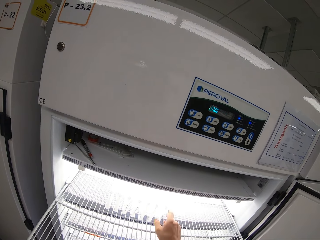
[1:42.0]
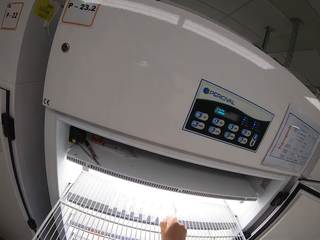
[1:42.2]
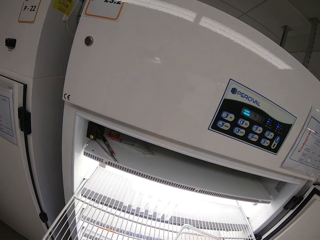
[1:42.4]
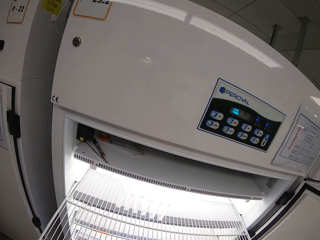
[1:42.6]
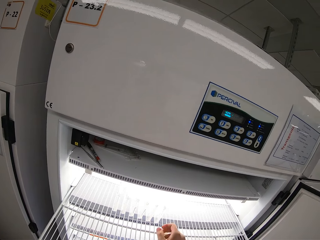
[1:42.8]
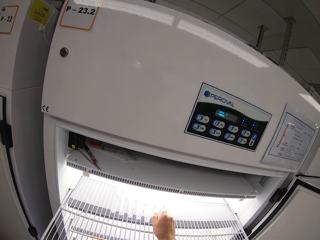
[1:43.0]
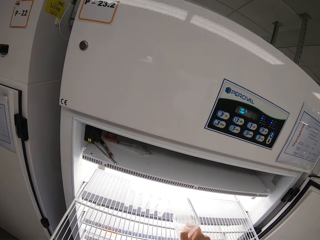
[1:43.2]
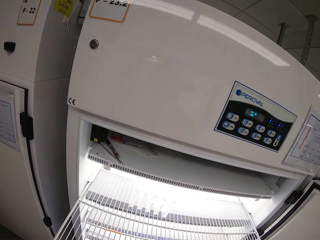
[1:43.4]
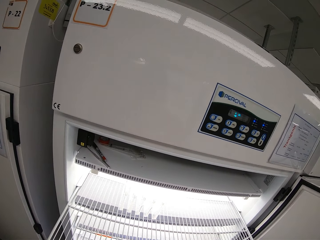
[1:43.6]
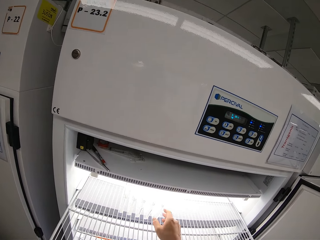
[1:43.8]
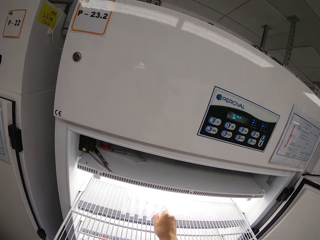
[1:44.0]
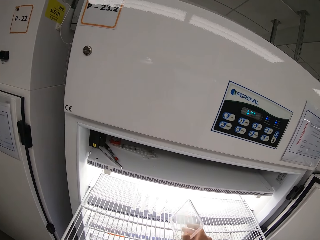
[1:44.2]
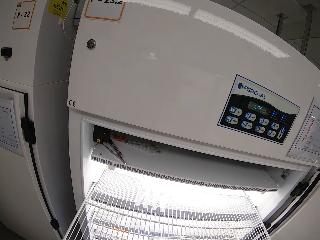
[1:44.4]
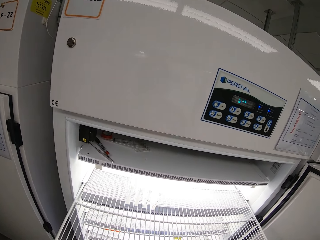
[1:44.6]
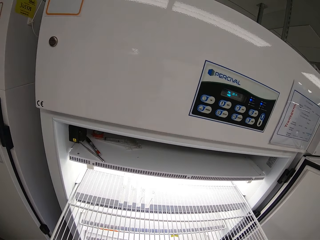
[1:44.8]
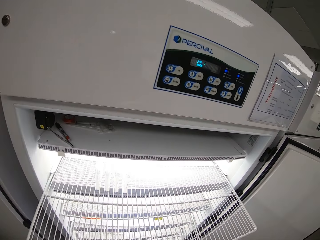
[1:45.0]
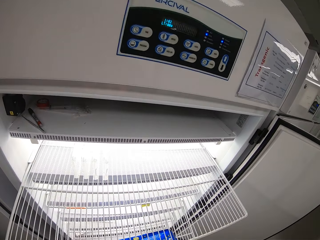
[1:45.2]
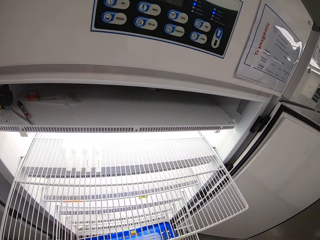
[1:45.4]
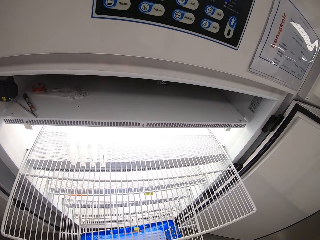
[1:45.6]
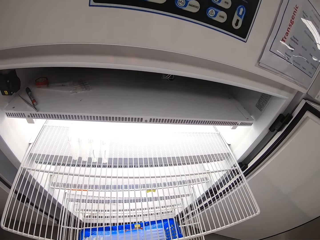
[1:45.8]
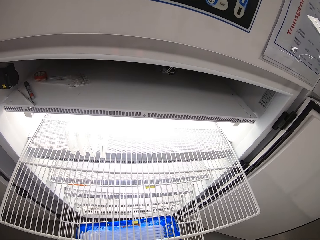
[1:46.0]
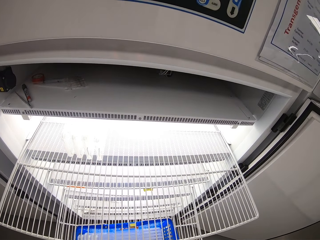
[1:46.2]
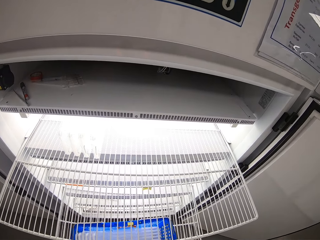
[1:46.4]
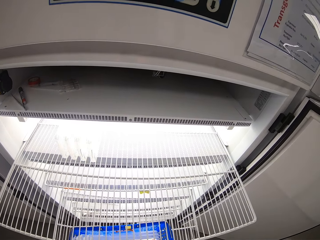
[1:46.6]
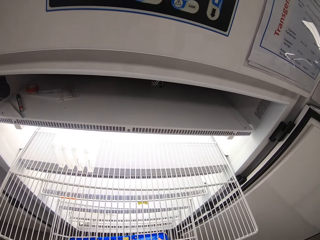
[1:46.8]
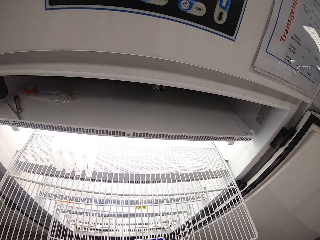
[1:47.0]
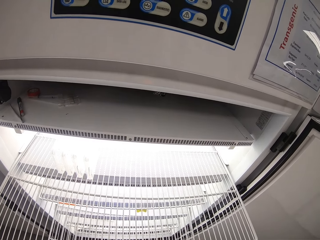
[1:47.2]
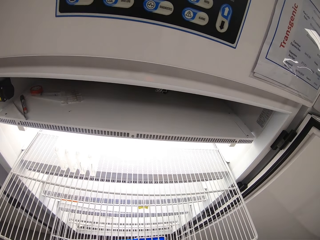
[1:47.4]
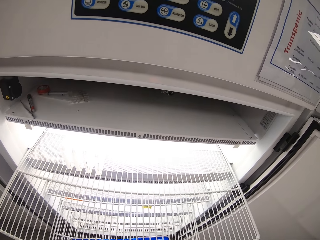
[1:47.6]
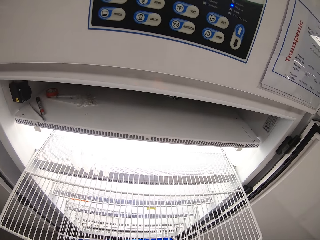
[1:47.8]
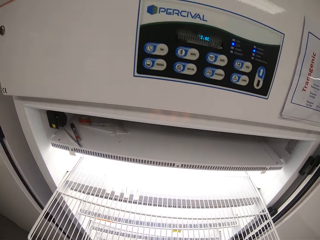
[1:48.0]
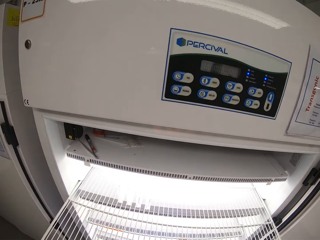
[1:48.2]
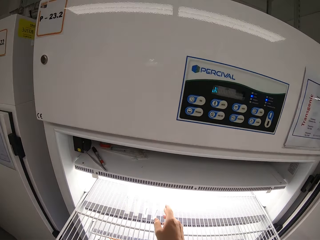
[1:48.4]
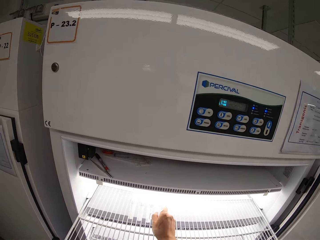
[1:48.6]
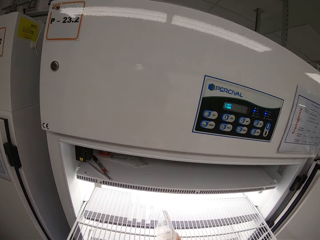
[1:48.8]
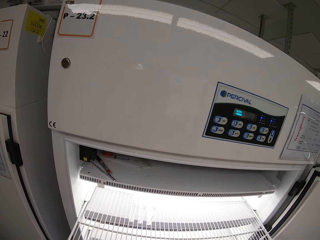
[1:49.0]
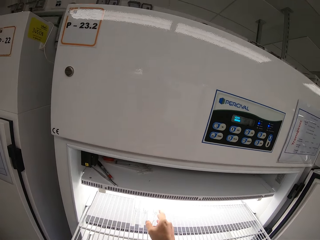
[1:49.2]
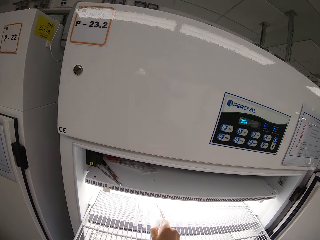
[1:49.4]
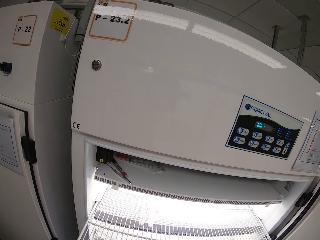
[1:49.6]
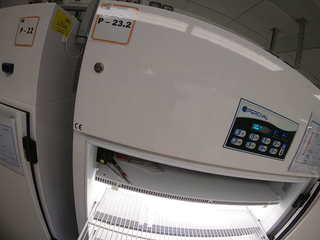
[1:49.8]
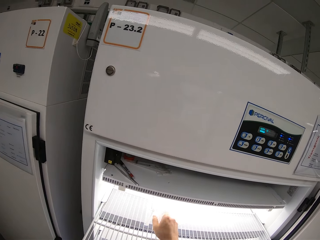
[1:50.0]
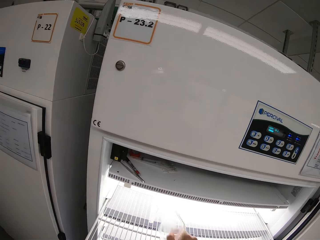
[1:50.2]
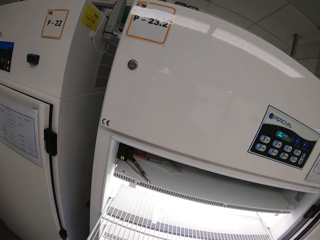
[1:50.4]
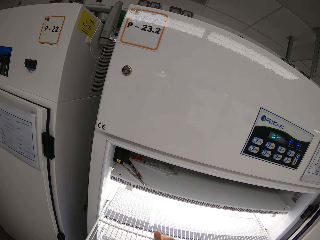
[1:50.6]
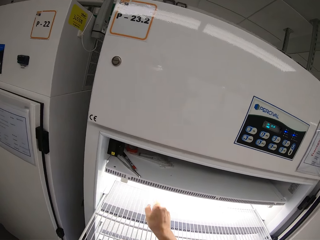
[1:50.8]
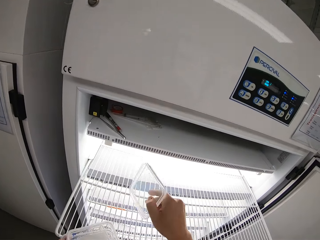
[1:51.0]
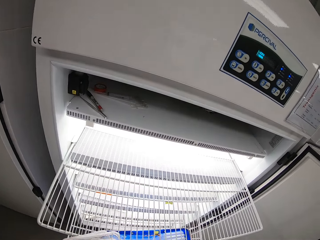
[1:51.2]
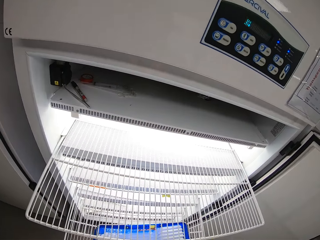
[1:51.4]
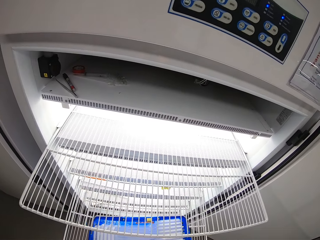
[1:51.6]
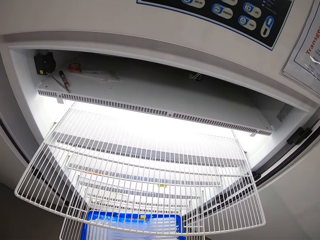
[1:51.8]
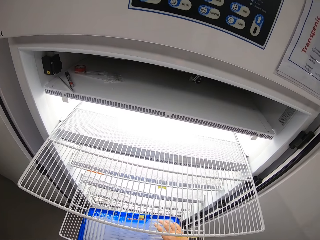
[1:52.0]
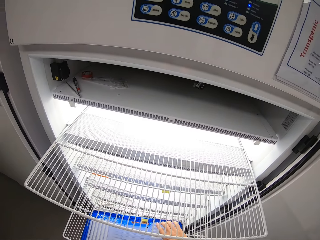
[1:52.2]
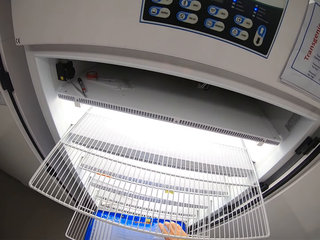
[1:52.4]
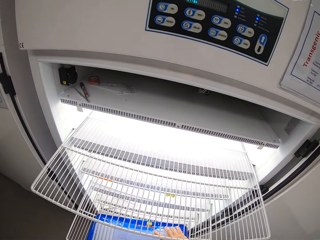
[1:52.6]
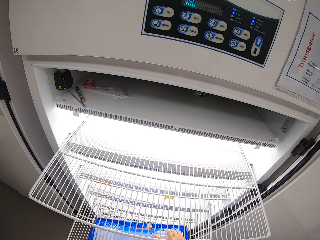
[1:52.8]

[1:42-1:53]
The camera wearer passes the drug to his left hand. He removes a drug from the medical refrigerator with his right hand and passes the drug to his left hand. He removes a drug from the medical refrigerator with his right hand and passes the drug to his left hand. He removes a drug from the medical refrigerator with his right hand and passes the drug to his left hand. He looks around and puts the drugs in the blue basket with both hands. He removes a drug from the medical refrigerator with his right hand and passes the drug to his left hand. He removes a drug from the medical refrigerator with his right hand and passes the drug to his left hand. He removes a drug from the medical refrigerator with his right hand and passes the drug to his left hand. He removes a drug from the medical refrigerator with his right hand and passes the drug to his left hand. He looks around and puts the drugs in the blue basket with both hands.

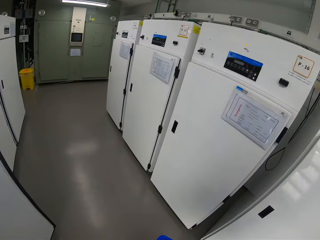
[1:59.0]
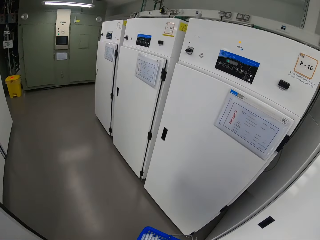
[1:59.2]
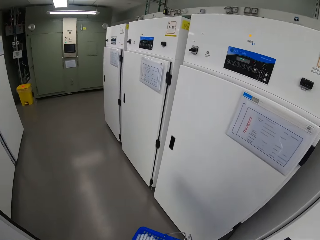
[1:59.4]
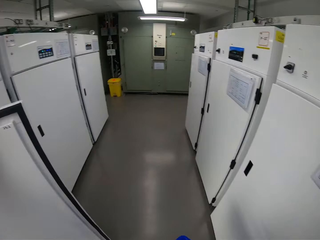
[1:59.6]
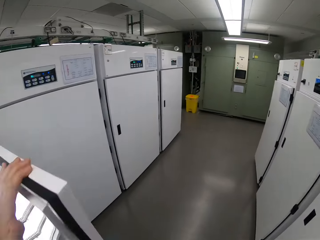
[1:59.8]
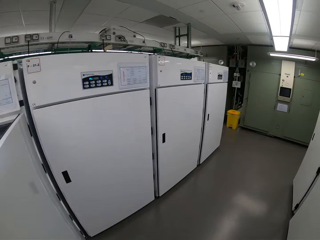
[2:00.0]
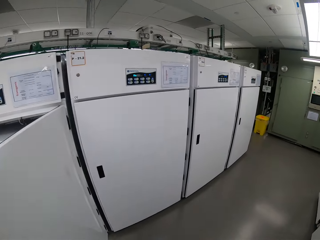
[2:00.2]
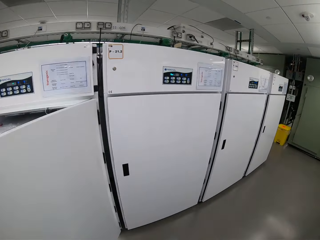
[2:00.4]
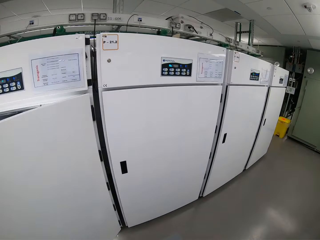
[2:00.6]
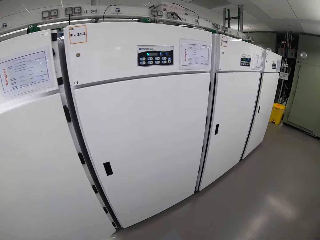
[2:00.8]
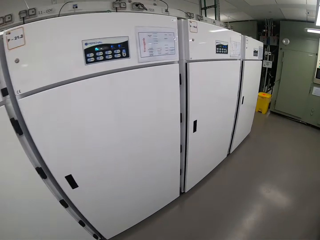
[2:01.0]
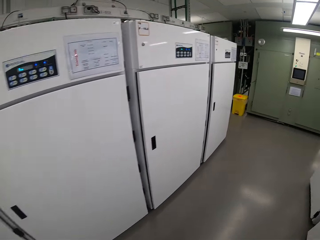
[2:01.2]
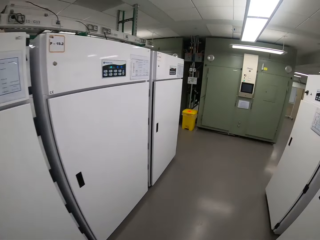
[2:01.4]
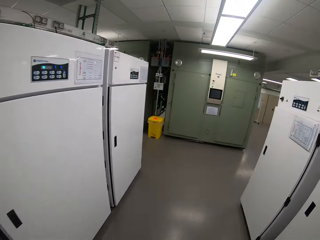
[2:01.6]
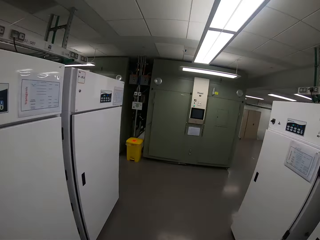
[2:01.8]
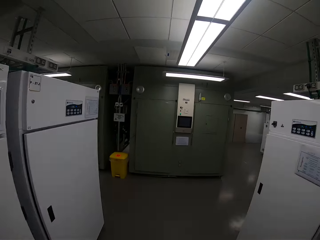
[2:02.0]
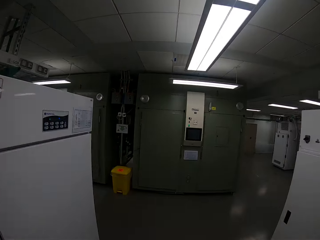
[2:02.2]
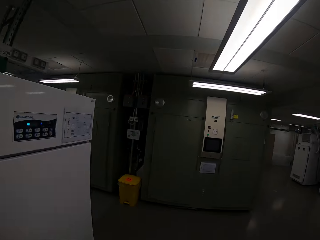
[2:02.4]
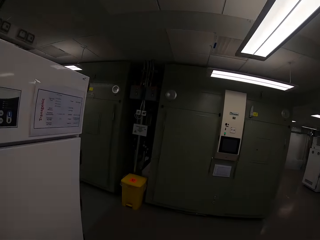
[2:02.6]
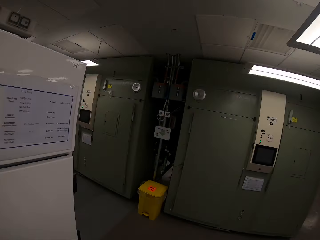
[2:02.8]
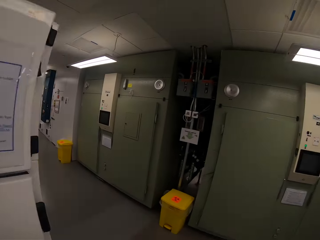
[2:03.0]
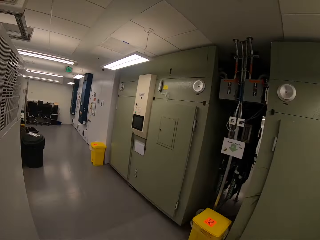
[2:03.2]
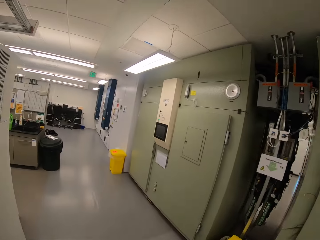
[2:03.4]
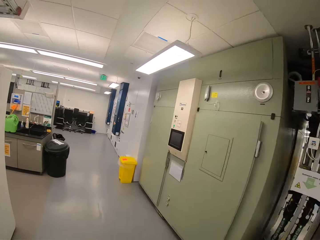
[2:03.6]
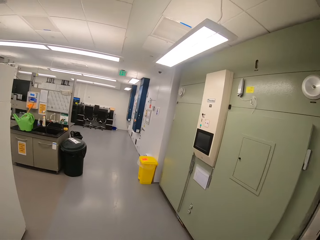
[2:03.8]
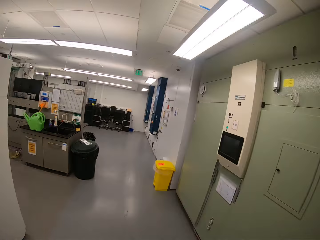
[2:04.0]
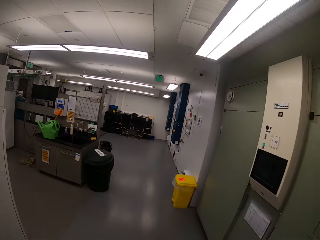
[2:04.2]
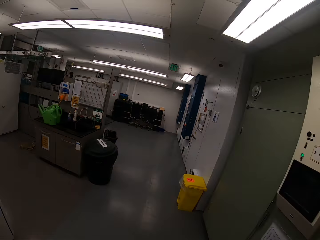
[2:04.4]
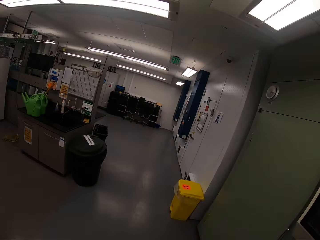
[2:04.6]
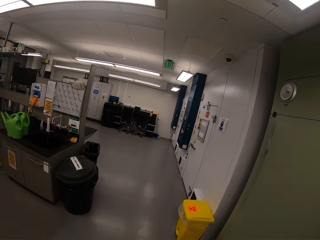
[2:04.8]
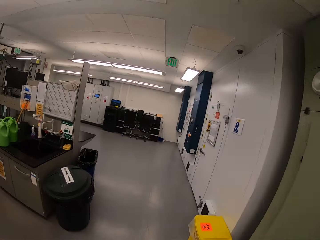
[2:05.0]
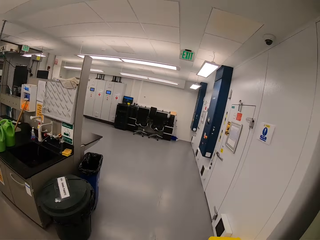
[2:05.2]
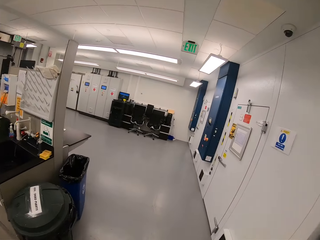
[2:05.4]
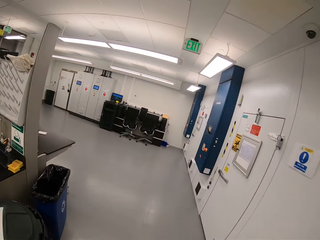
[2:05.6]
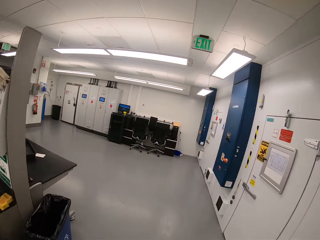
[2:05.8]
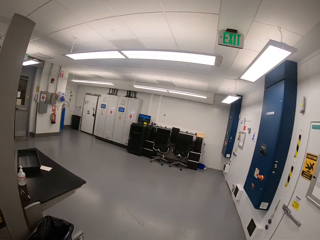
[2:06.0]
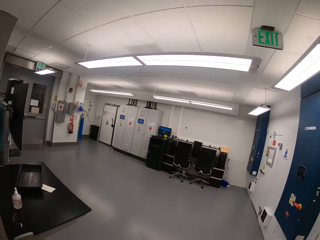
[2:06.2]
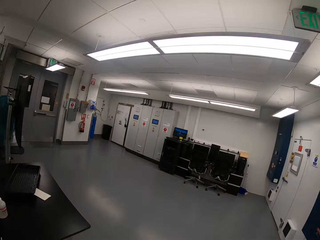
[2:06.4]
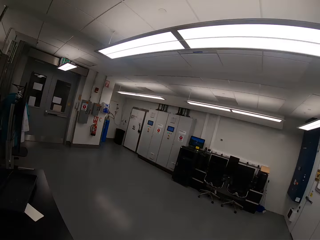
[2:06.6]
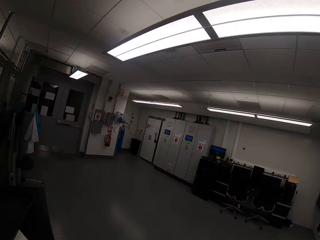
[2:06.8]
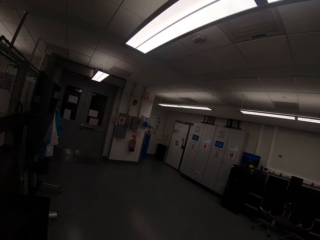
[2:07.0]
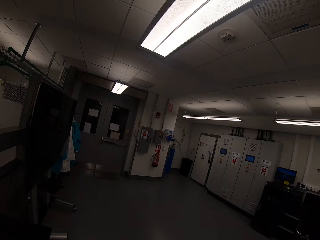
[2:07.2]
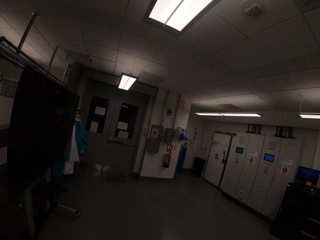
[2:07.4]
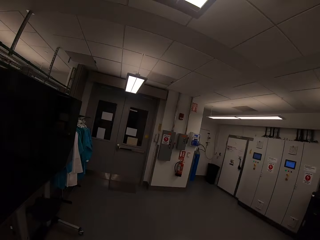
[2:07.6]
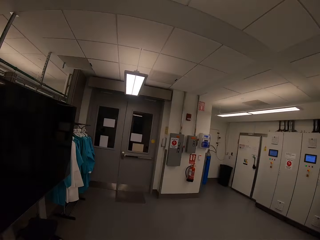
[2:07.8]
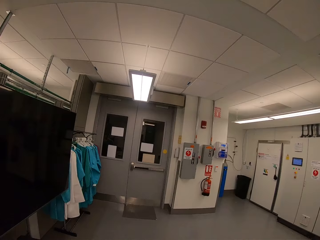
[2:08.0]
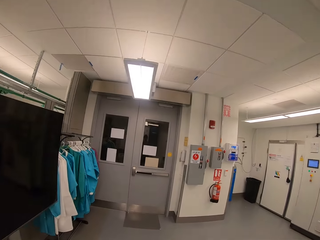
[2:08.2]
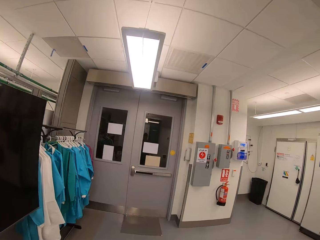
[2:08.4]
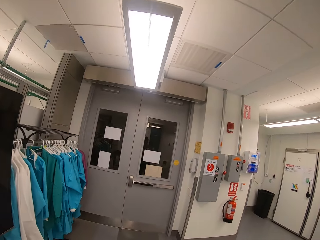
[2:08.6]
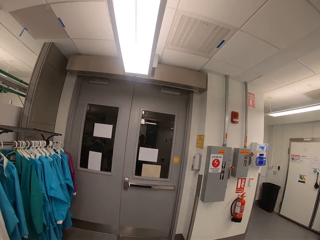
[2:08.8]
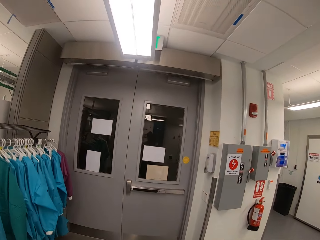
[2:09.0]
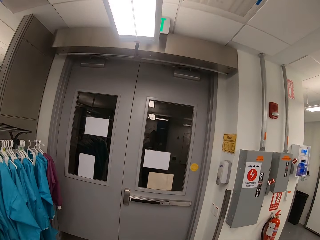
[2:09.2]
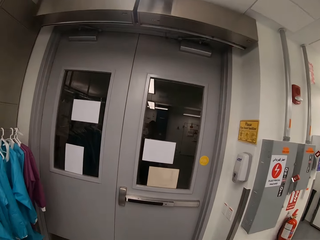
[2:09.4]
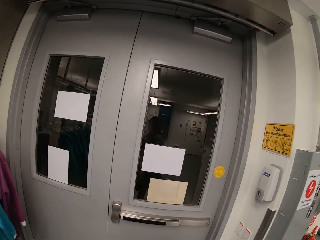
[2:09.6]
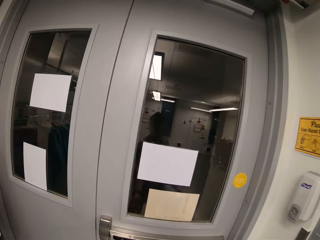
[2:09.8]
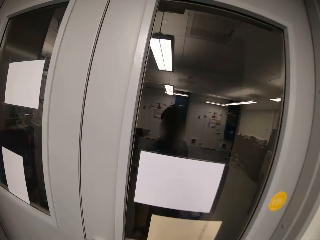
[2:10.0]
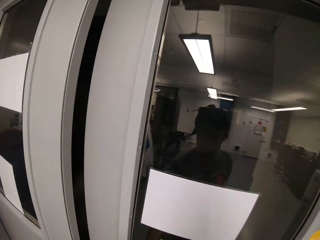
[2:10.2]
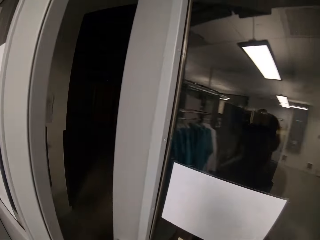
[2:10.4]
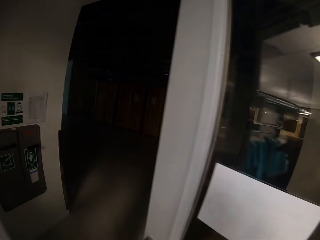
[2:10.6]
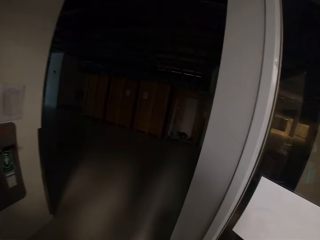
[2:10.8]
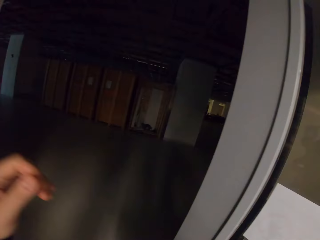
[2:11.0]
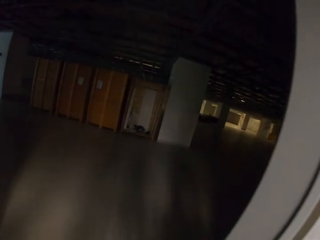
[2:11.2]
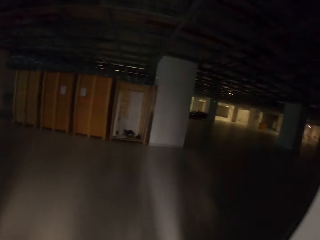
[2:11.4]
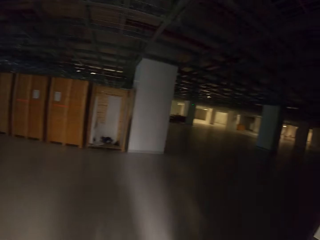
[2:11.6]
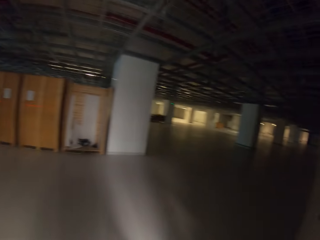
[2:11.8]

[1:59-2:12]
The camera wearer closes the medical refrigerator with his left hand. He walks towards the door and opens the door with his right hand. He raises his left hand to the camera and walks to the elevator.
